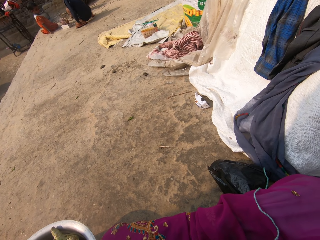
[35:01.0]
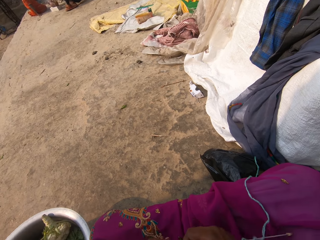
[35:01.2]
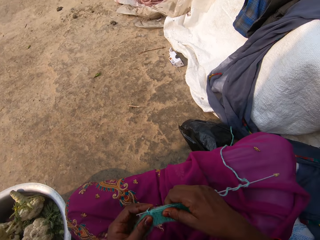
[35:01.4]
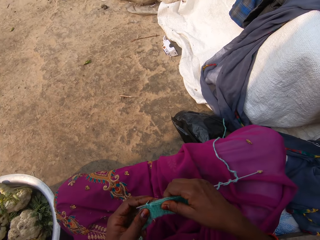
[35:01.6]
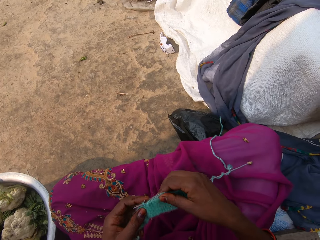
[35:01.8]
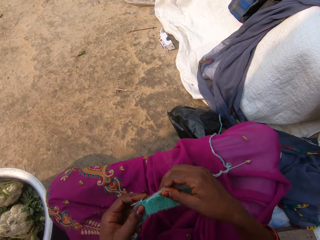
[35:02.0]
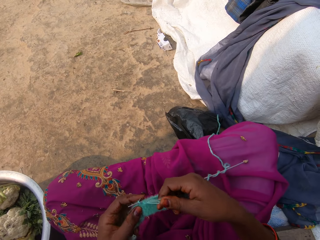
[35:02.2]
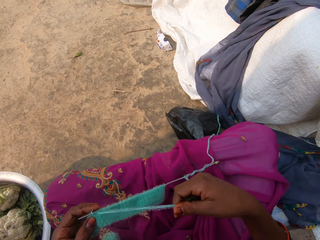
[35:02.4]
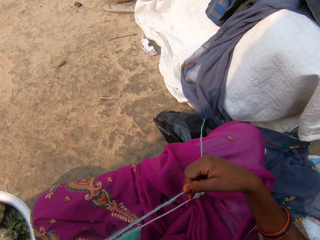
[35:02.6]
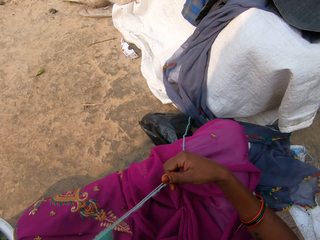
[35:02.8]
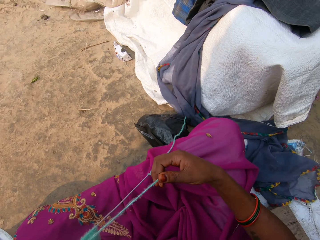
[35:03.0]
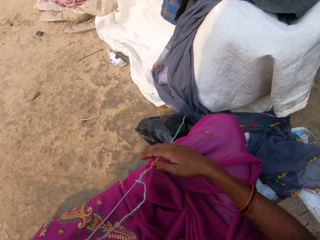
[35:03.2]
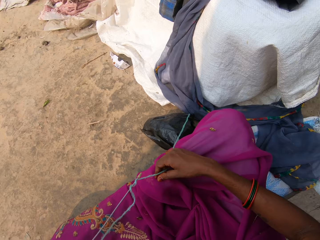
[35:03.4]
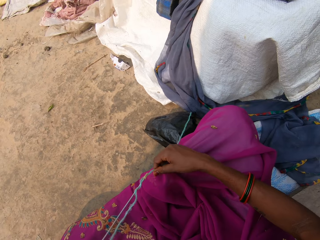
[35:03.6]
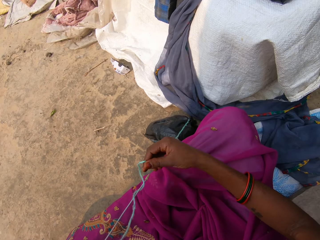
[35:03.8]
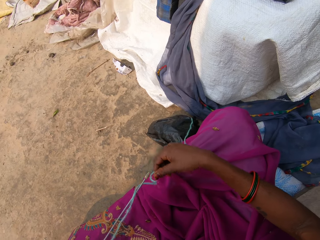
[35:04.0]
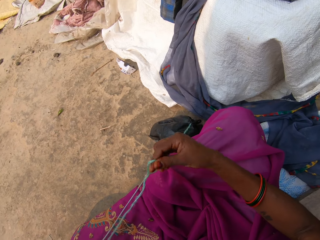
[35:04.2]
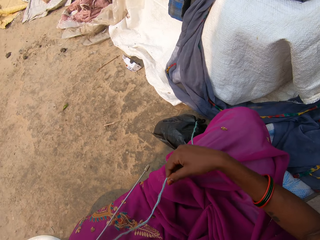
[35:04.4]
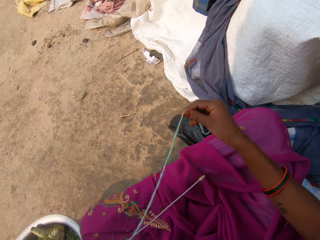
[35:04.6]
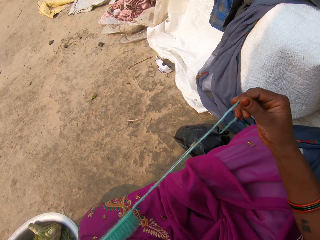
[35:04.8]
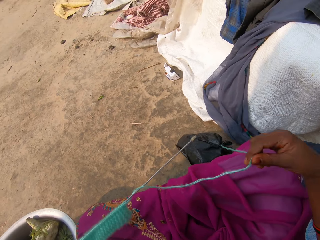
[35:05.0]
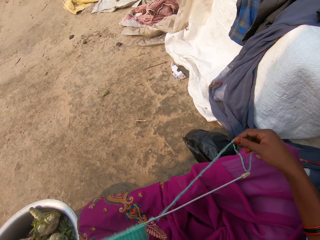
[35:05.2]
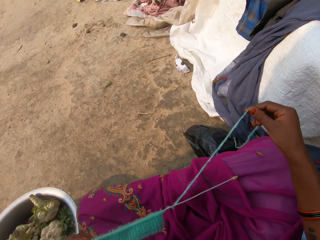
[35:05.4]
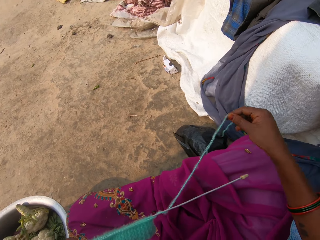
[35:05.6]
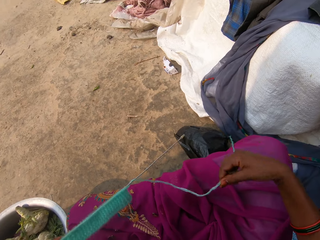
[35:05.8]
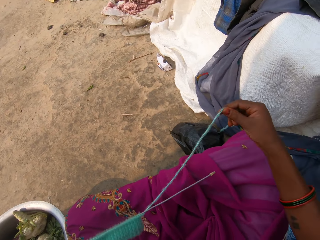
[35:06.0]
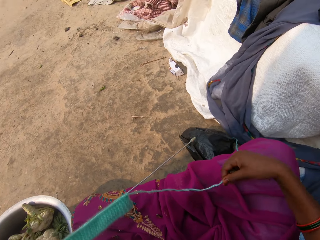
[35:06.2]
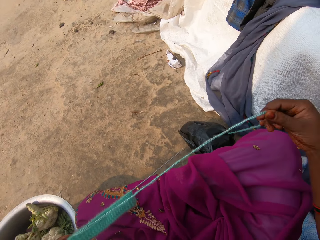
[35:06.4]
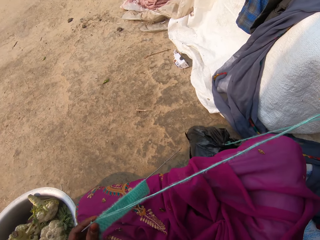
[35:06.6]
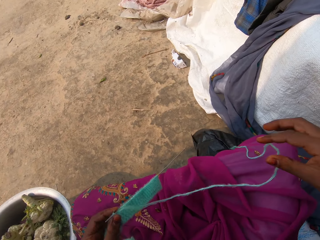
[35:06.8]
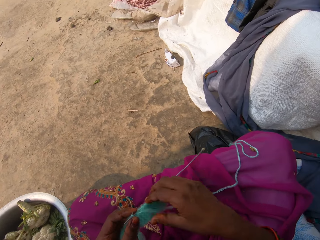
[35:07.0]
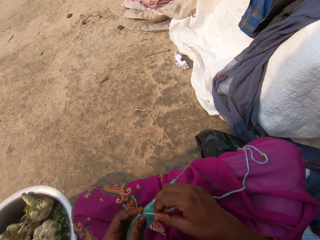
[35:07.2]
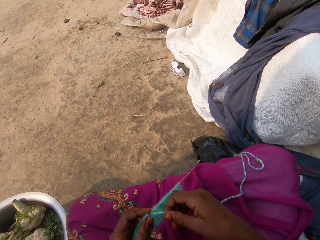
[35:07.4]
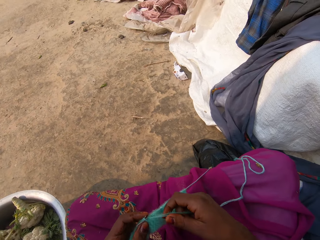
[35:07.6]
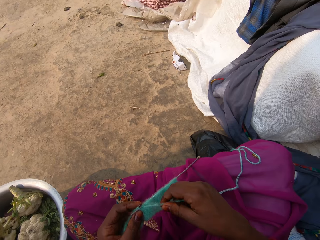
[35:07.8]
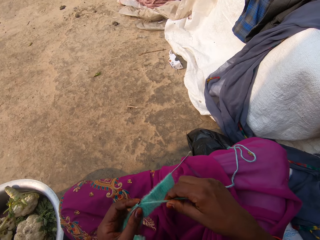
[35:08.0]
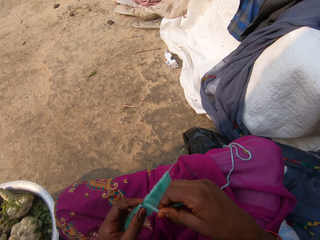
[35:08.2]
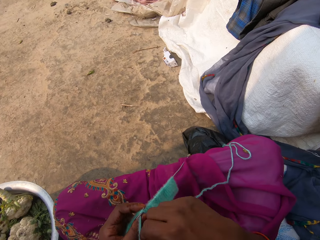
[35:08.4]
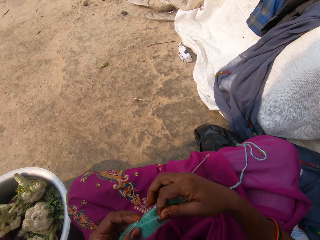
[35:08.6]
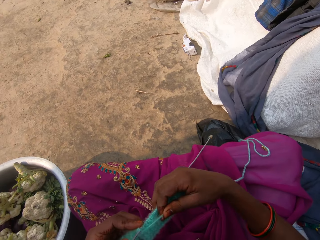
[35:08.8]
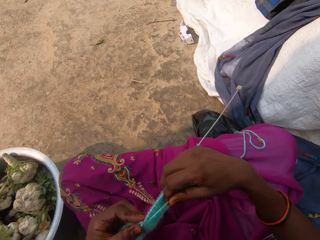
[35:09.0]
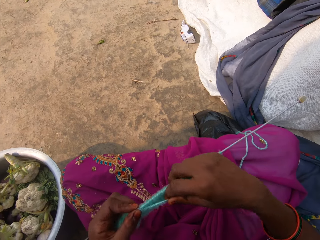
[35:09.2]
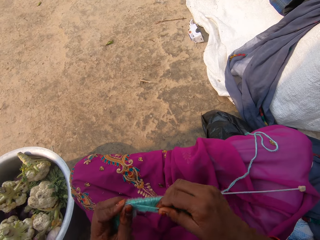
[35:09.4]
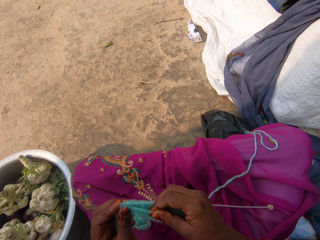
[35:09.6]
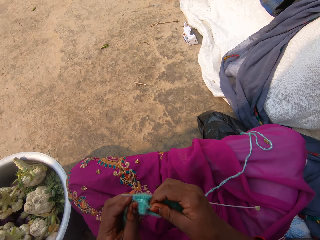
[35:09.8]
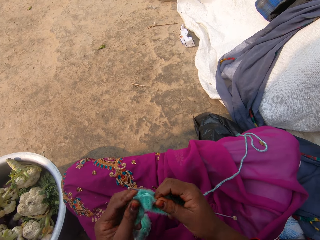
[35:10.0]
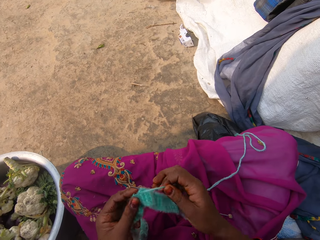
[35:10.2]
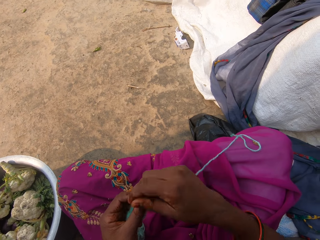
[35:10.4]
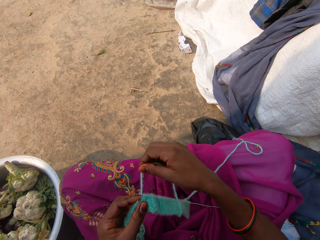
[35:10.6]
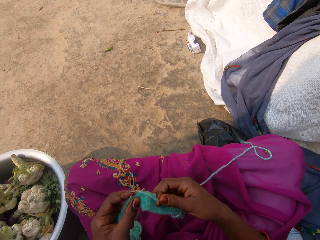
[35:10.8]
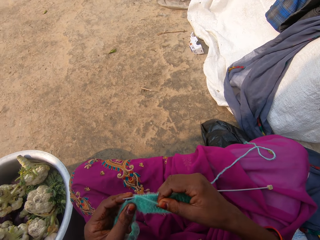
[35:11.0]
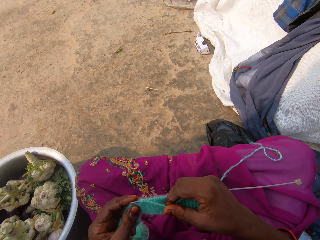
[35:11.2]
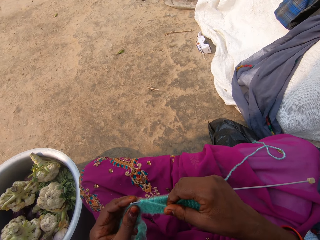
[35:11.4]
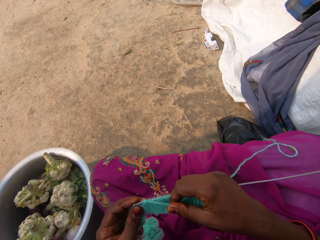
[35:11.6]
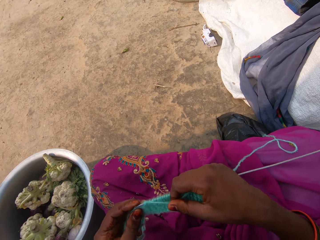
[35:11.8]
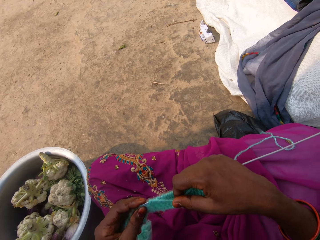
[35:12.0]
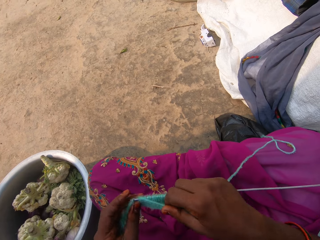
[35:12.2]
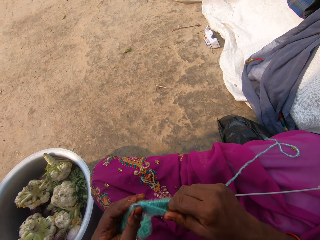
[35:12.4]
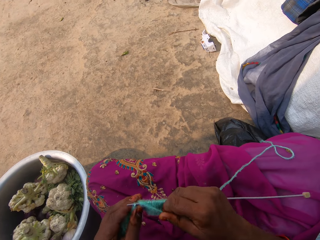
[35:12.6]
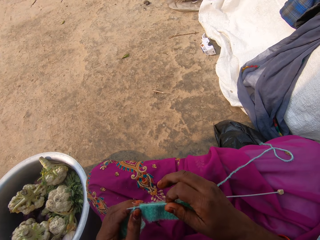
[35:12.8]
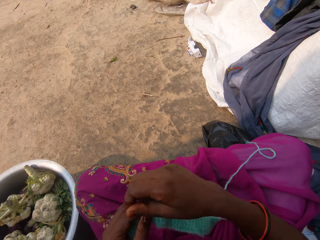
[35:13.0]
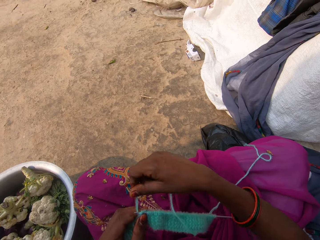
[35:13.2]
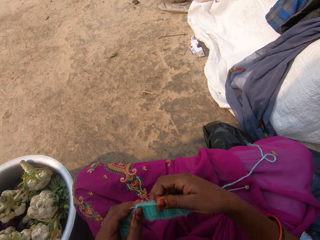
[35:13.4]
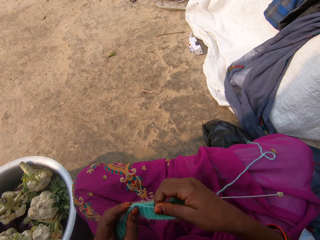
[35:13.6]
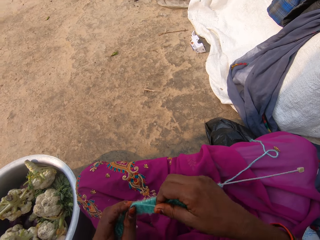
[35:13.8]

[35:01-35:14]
The camera wearer holds the fabric. She pulls the yarn on the knitting needle with her left hand. She knits the yarn with the knitting needle in both hands.
